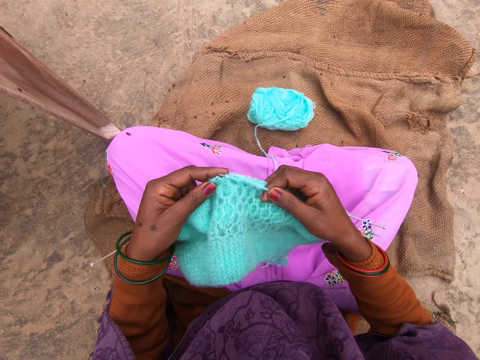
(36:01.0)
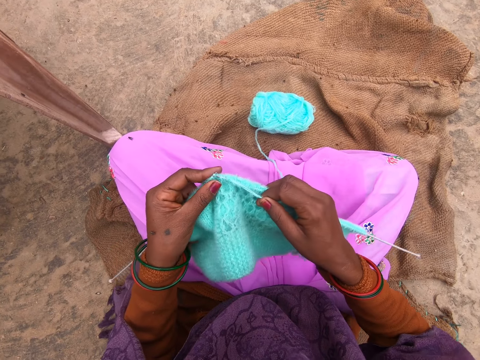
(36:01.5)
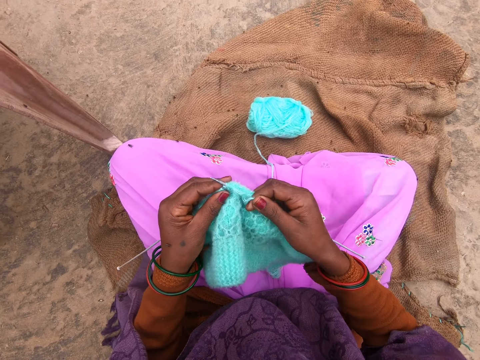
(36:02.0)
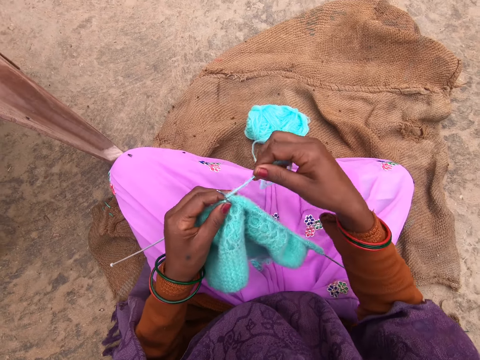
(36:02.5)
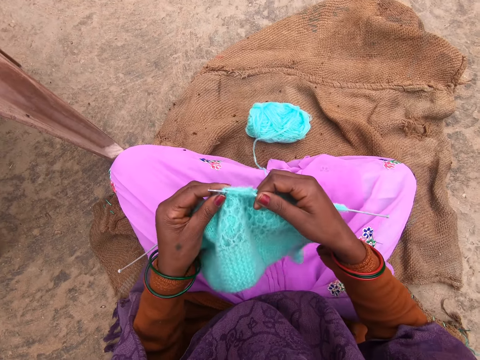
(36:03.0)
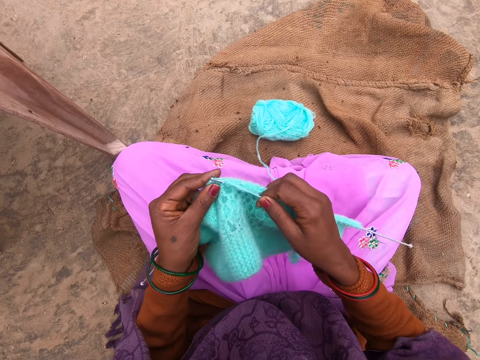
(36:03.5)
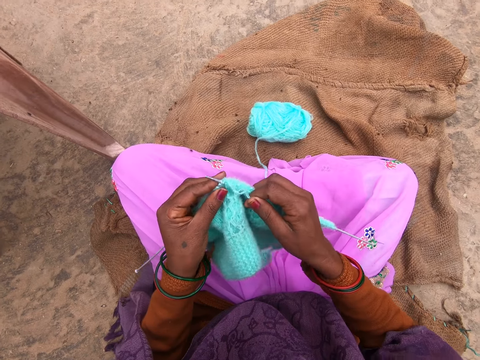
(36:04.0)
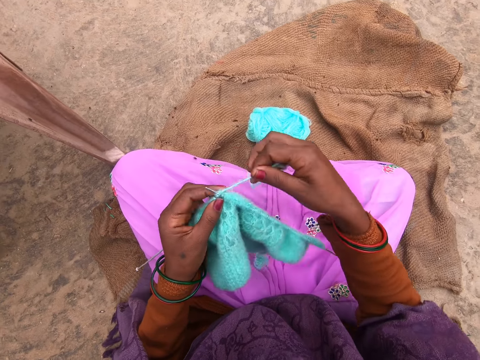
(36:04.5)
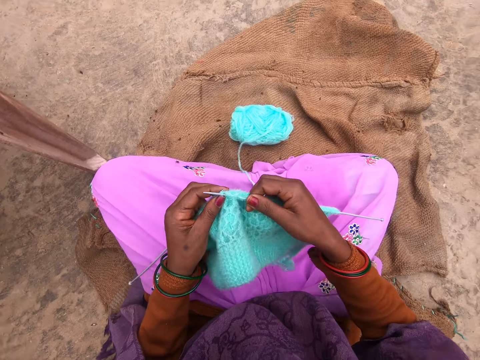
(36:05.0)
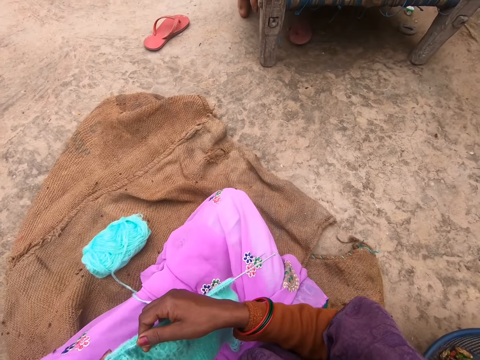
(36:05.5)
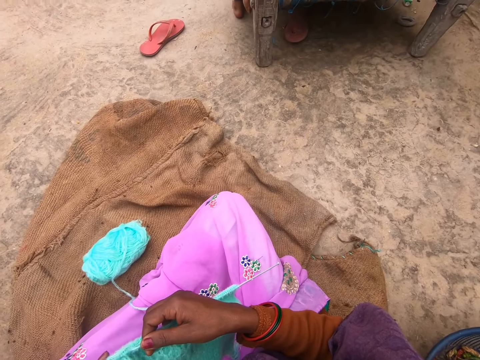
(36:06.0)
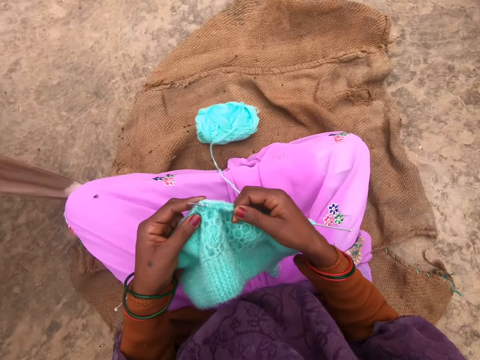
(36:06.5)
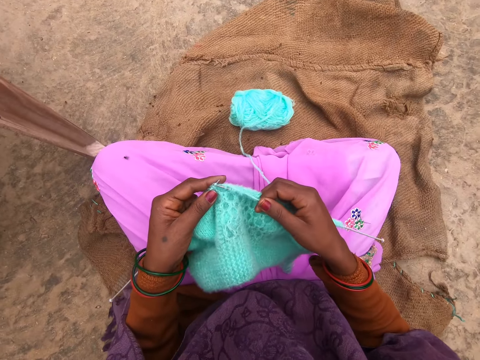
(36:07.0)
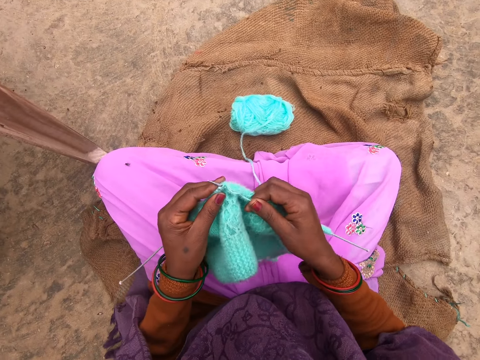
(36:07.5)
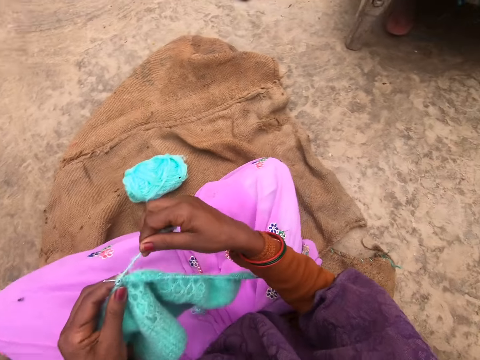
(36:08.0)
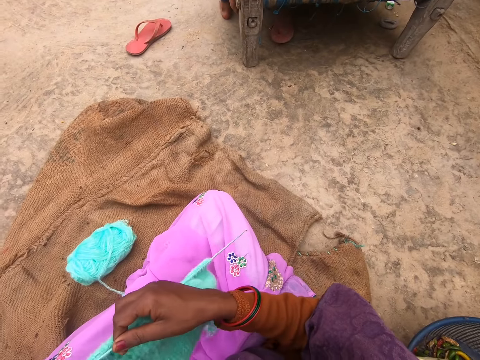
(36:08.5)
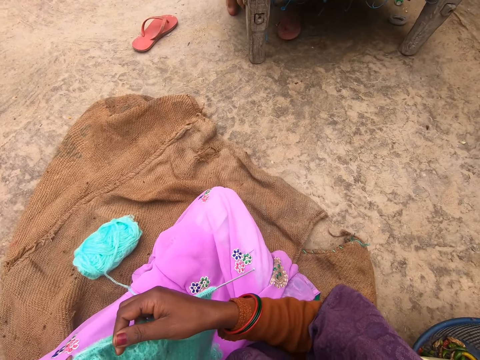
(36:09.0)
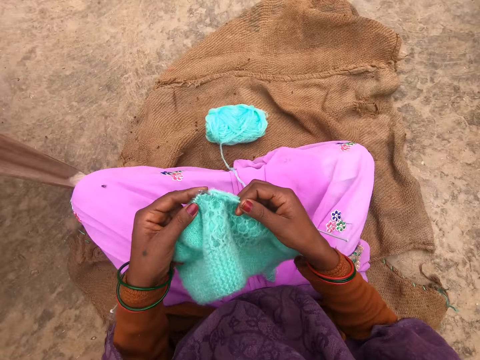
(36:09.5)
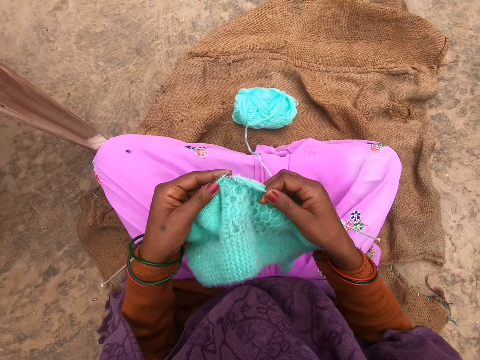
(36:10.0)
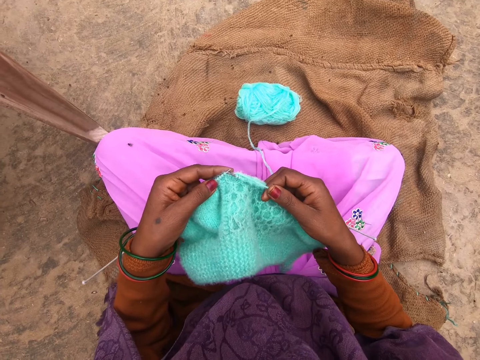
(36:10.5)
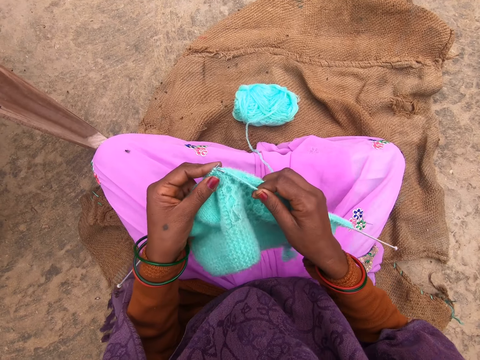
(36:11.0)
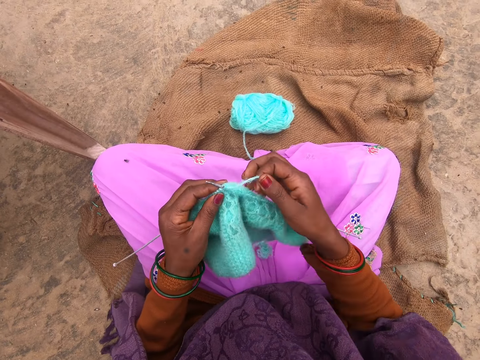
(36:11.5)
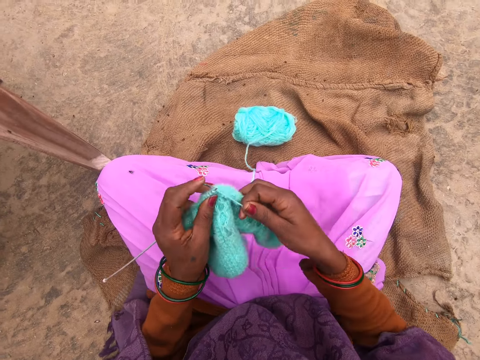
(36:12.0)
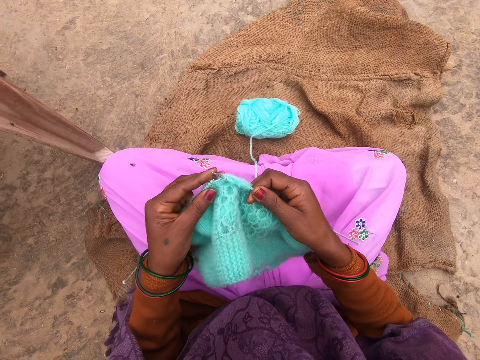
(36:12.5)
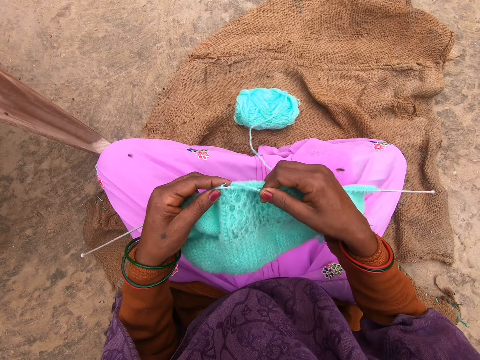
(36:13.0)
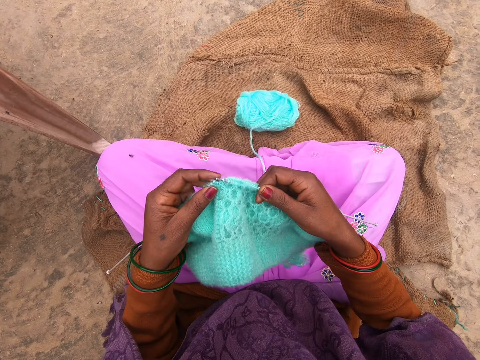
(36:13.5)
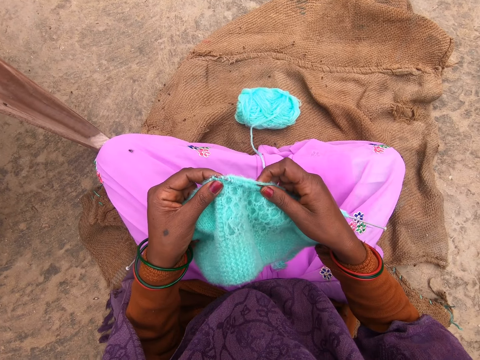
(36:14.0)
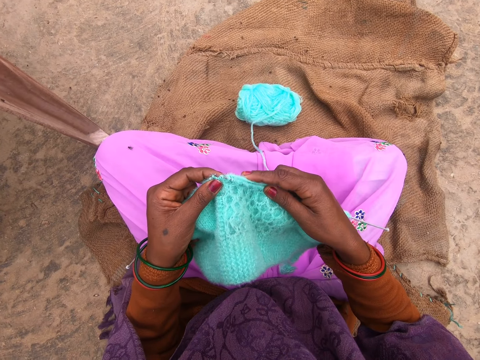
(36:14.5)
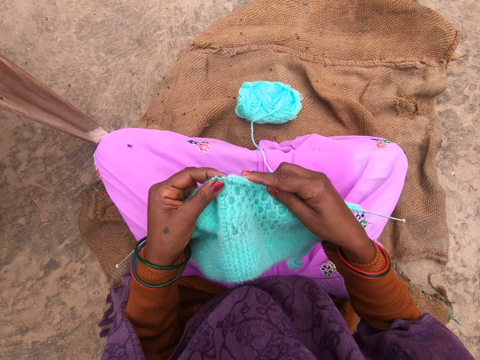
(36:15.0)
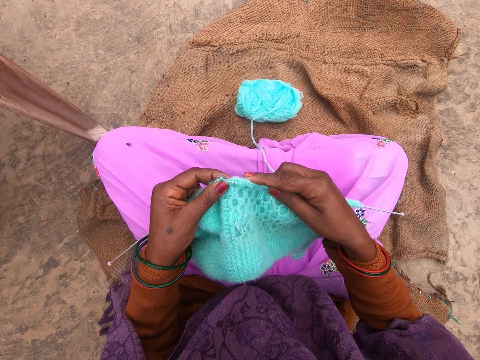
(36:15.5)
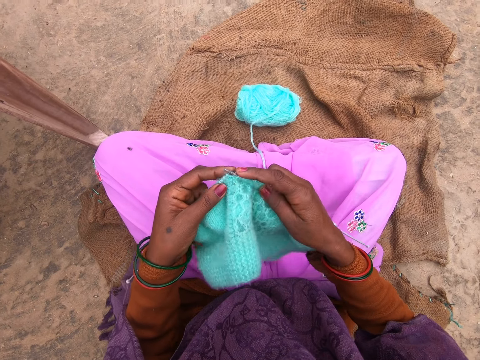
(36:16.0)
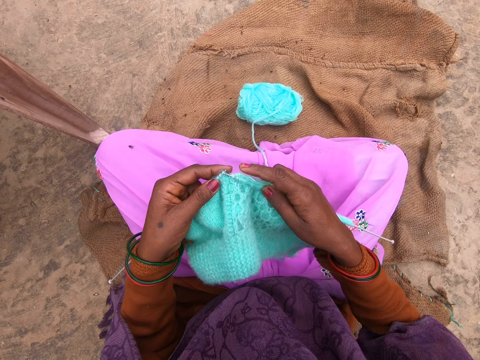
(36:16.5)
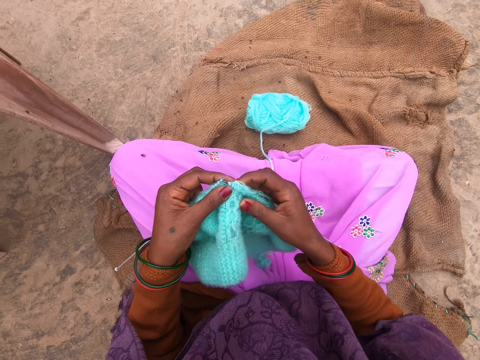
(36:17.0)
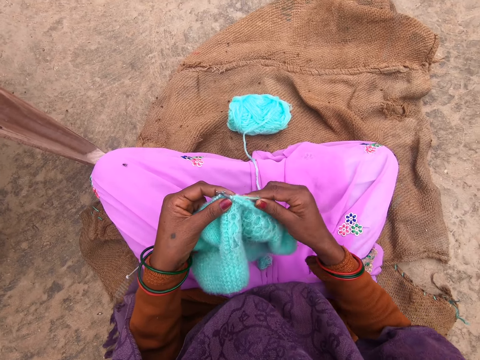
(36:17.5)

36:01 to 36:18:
The camera wearer knits using a needle. They knit again. They fold a thread on the needle. They knit using the needle. They fold the thread on the needle. They knit using the needle. They fold the thread on the needle. They knit using the needle. They fold the thread on the needle. They knit using the needle.

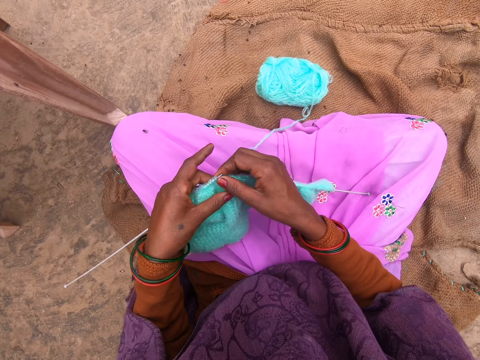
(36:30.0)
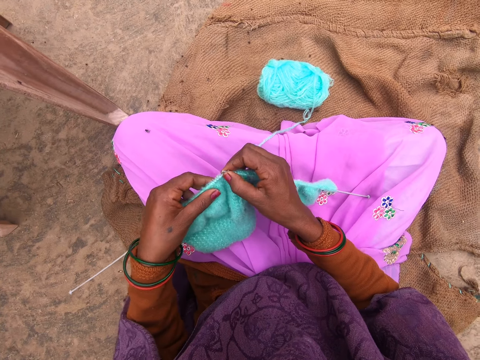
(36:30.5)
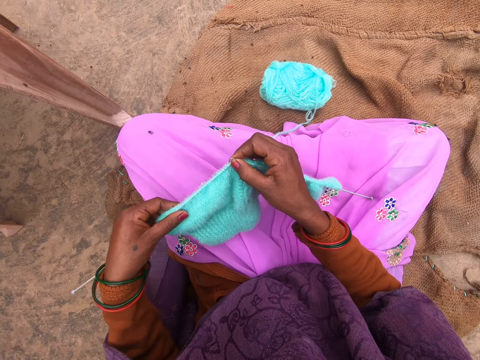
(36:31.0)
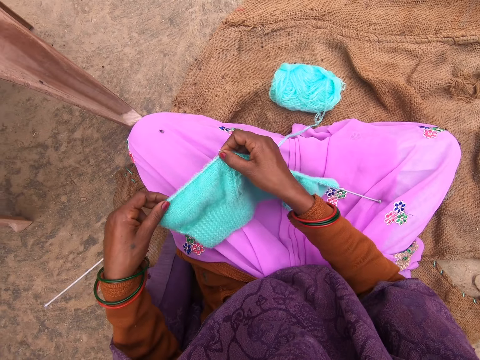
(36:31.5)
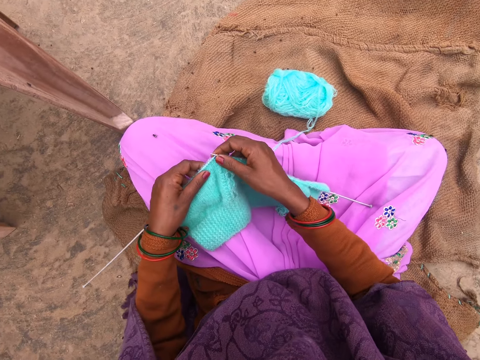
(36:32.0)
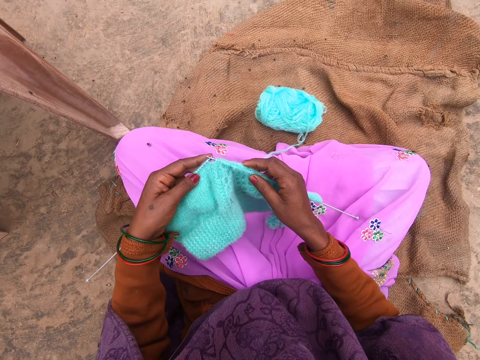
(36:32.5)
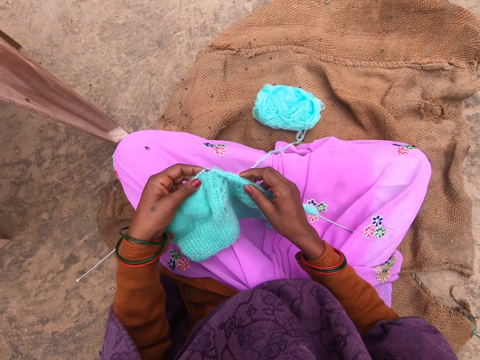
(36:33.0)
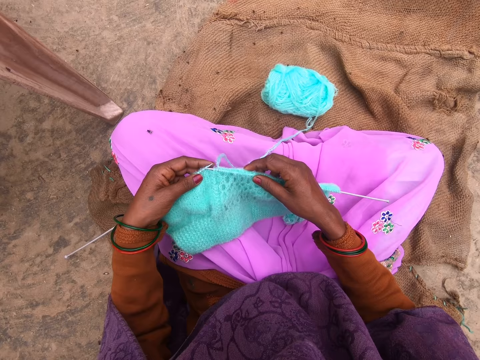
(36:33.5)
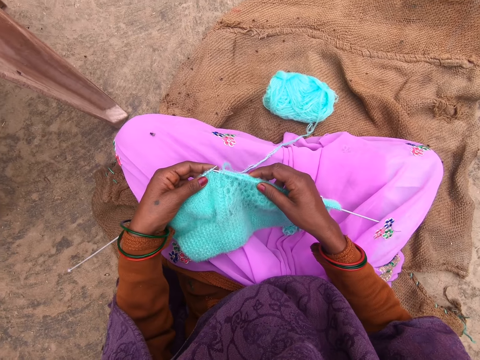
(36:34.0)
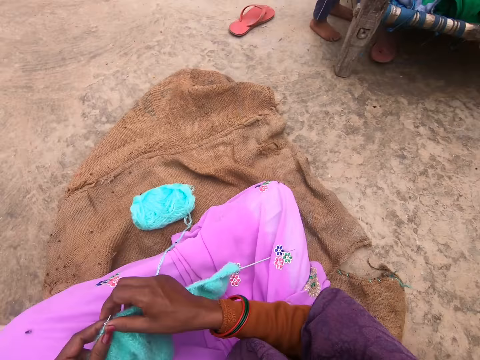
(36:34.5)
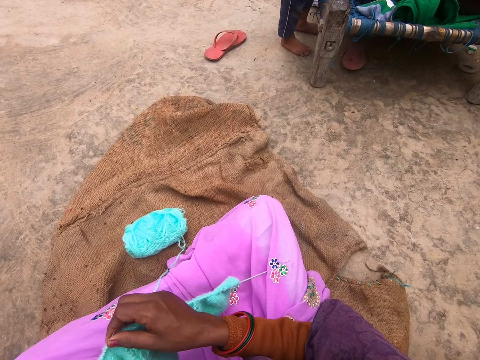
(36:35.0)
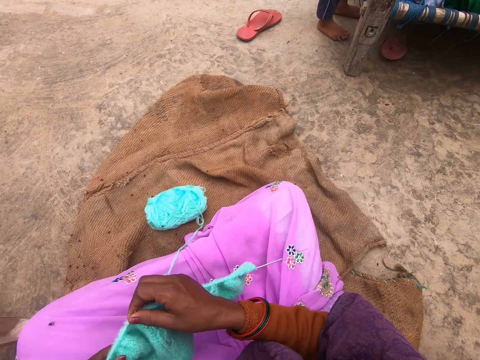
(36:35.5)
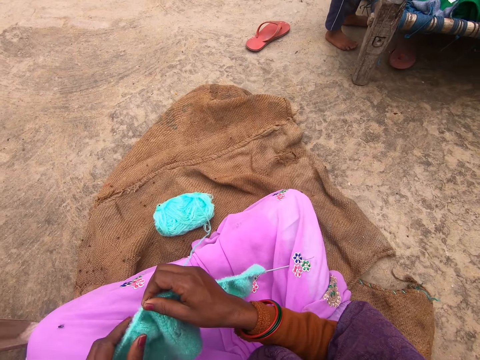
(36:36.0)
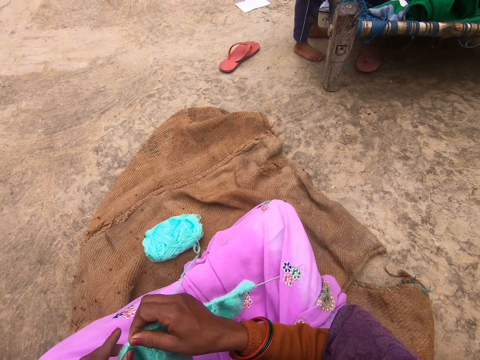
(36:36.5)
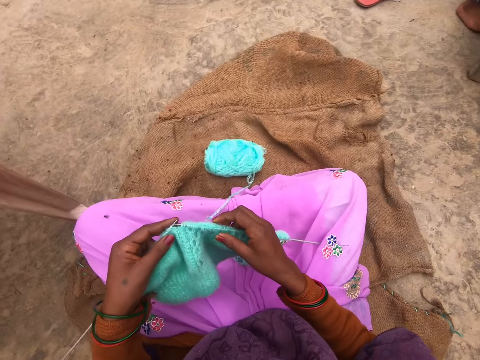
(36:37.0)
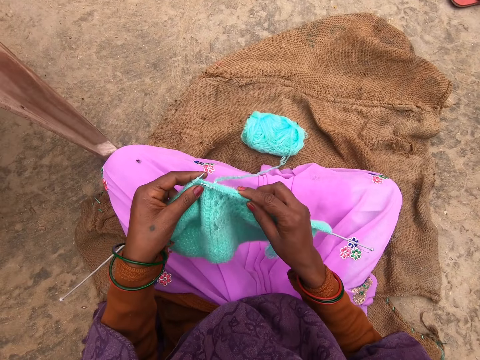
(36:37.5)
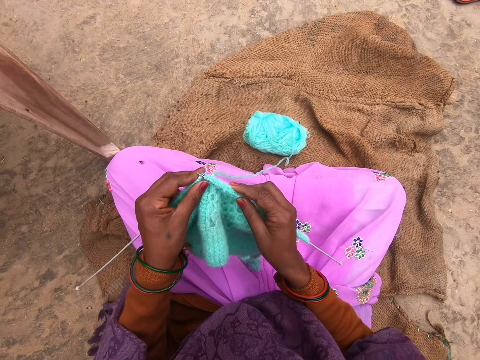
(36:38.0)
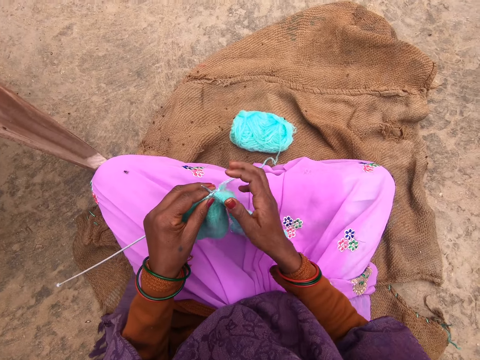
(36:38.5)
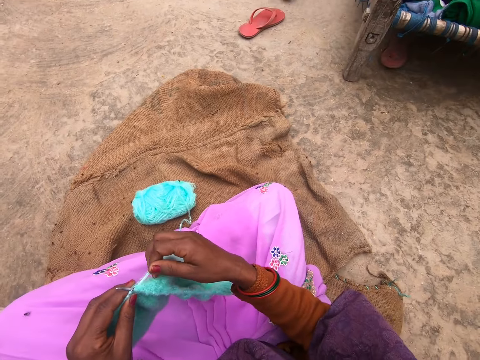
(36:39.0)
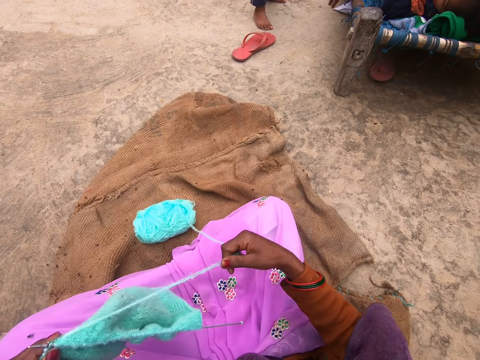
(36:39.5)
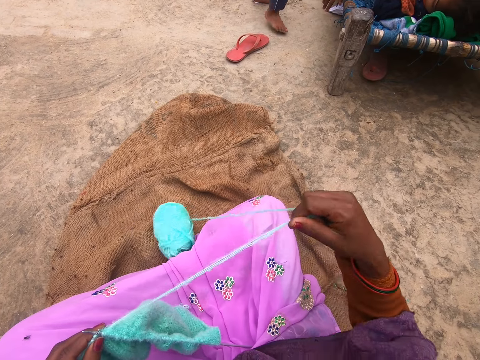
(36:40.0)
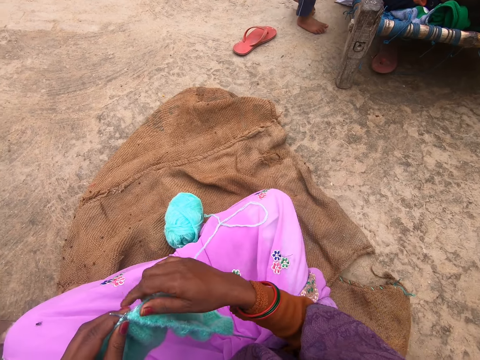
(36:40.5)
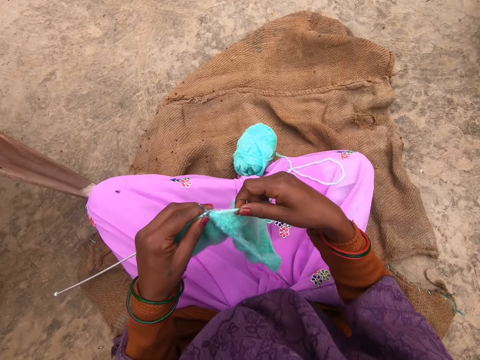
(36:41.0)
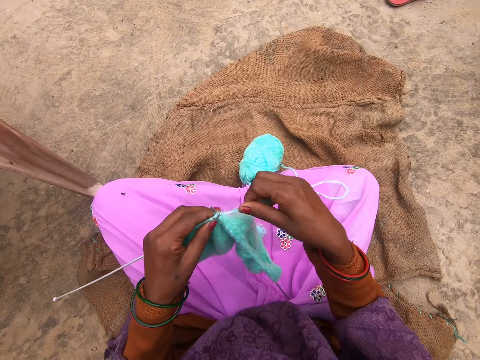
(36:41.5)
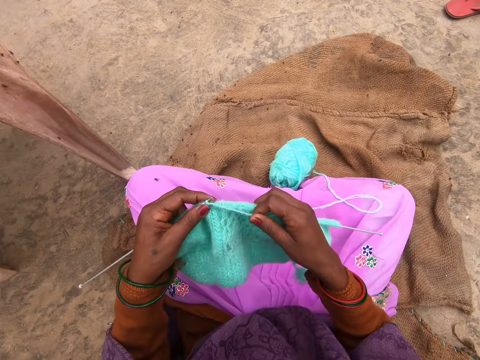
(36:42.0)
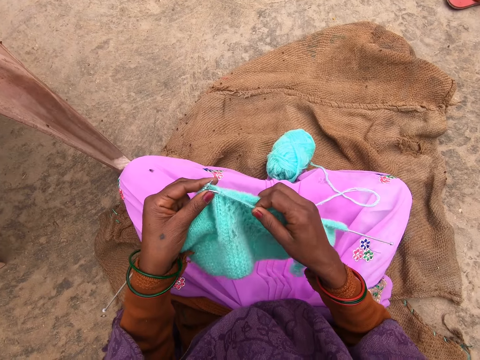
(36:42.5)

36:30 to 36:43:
The camera wearer adjusts the fabric. A person stands. The camera wearer knits the fabric. They knit again. The person stands. Another person lays on the seat. The first person walks. The camera wearer pulls a strand of the knitting yarn. They knit the fabric.
